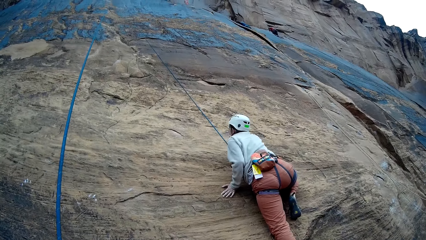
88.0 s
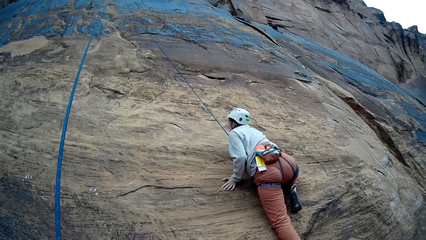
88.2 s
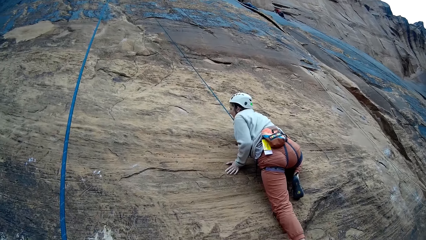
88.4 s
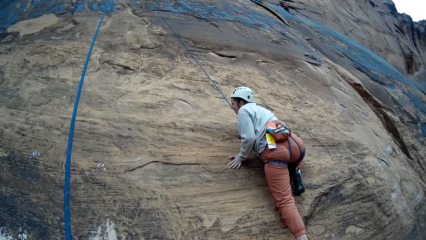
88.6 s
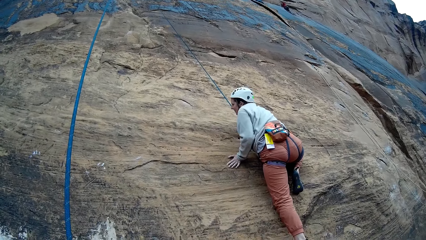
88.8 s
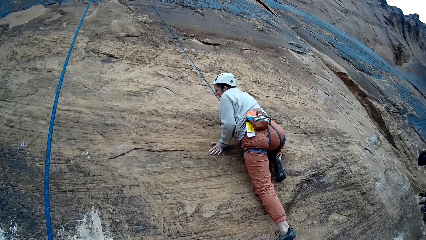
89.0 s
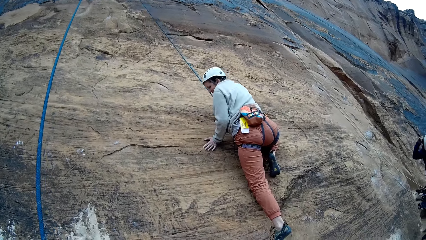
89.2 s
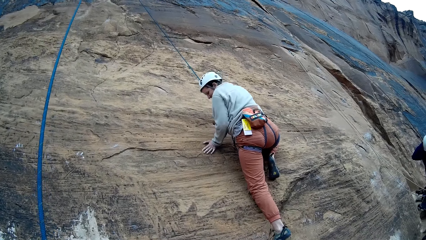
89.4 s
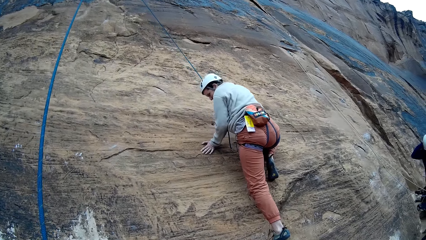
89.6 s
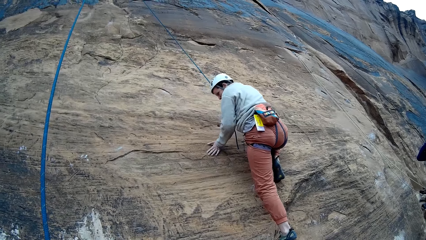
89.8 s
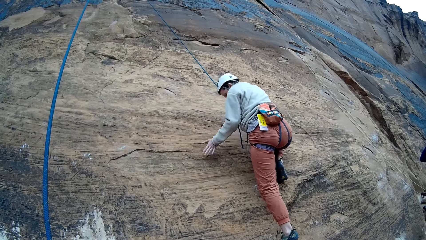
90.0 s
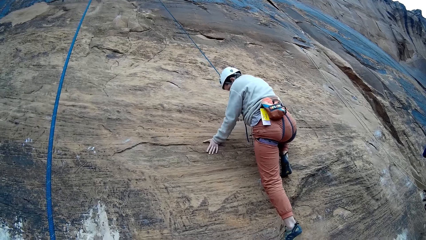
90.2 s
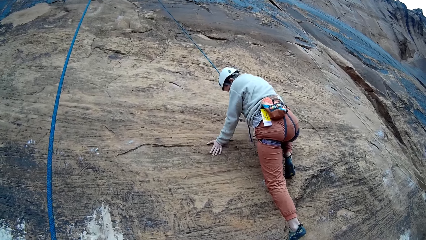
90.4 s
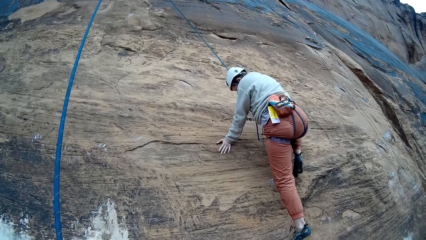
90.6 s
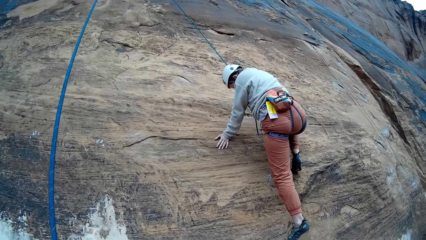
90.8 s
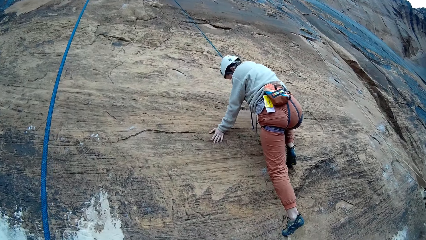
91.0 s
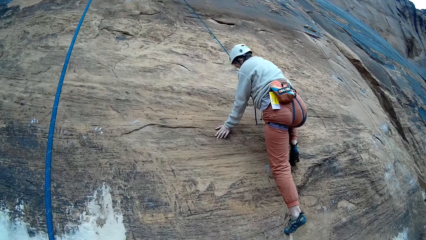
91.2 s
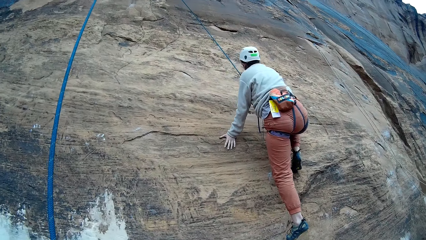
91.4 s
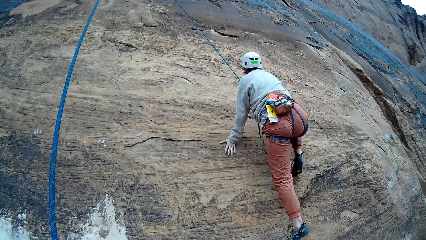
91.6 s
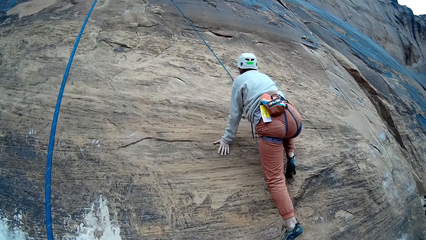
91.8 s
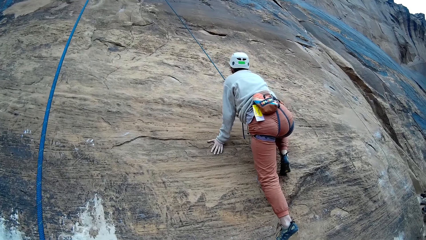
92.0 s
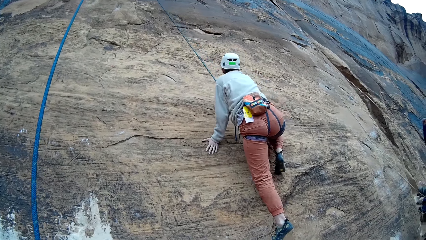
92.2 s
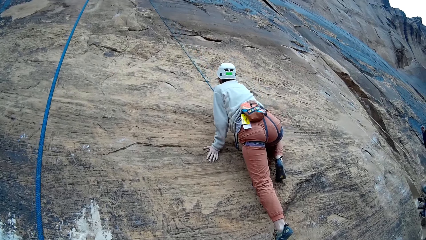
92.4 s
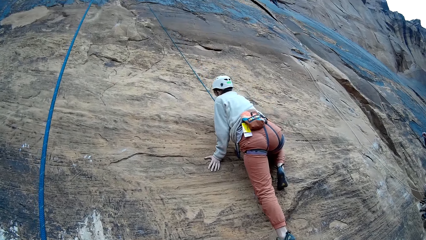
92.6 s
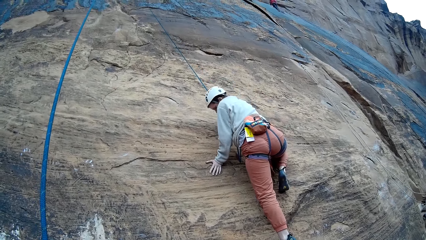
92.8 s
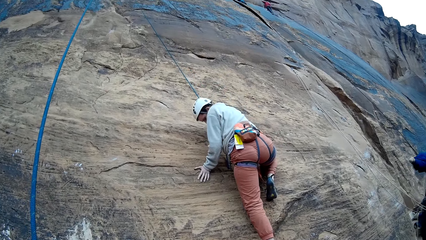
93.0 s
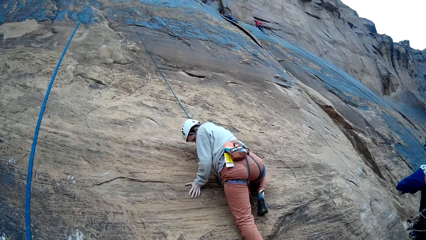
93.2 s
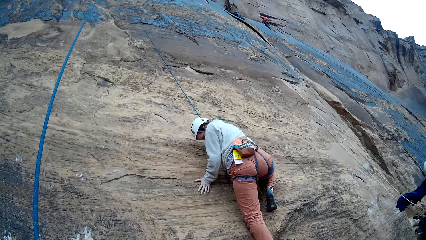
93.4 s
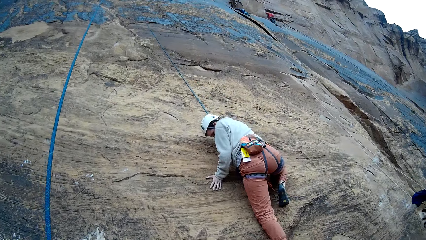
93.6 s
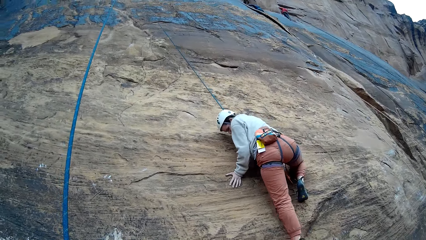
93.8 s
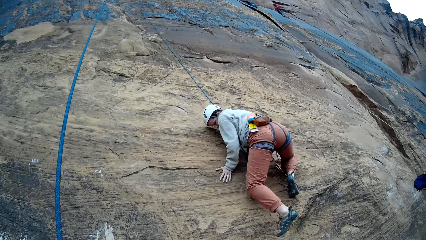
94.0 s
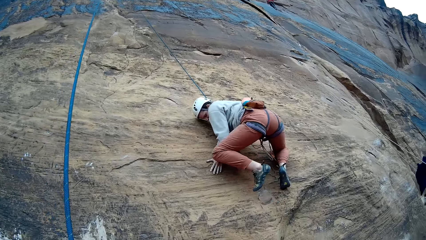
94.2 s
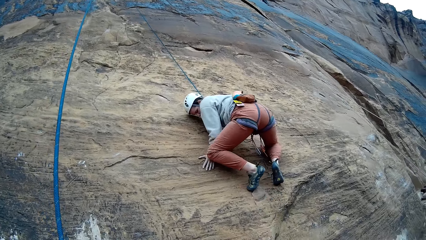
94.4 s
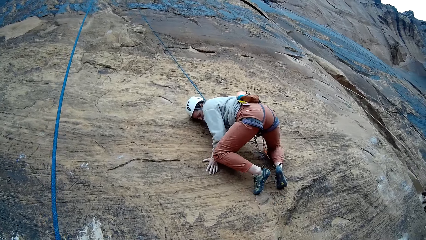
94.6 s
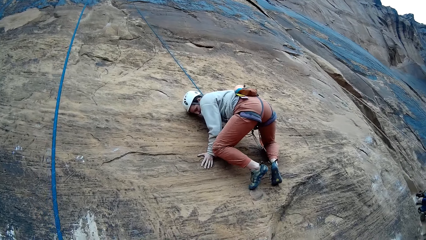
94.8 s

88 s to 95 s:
A man climbs the mountain.

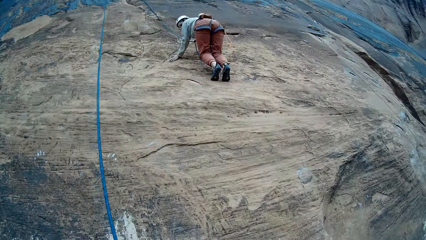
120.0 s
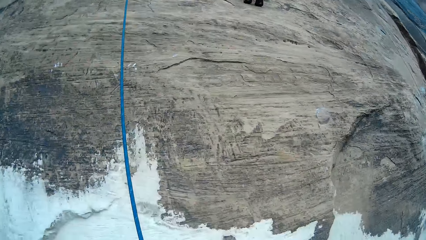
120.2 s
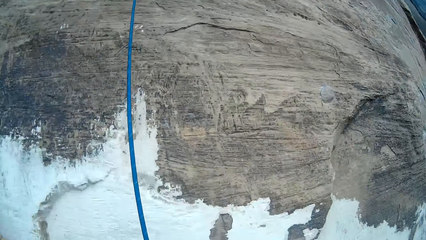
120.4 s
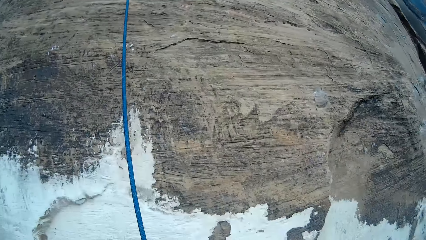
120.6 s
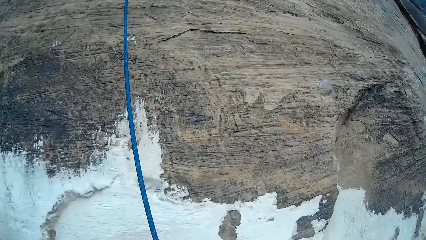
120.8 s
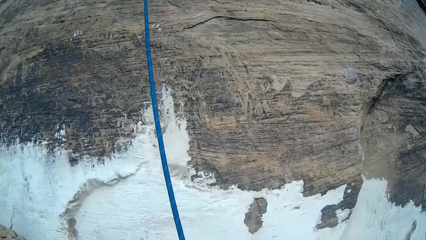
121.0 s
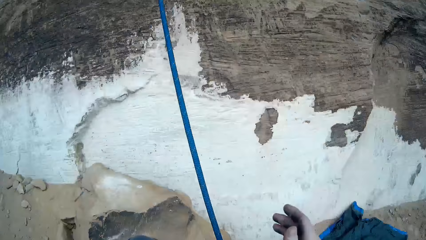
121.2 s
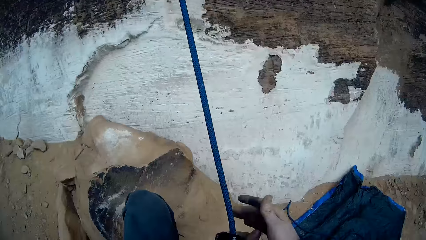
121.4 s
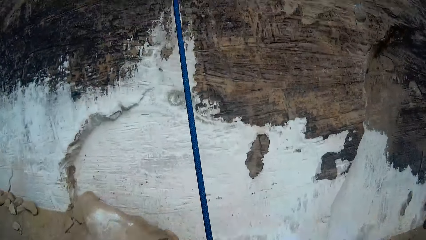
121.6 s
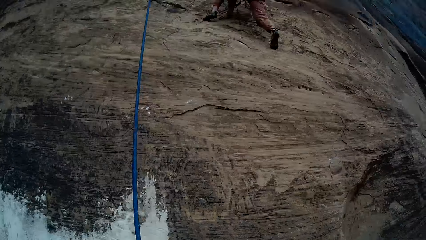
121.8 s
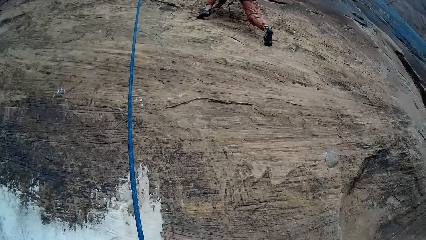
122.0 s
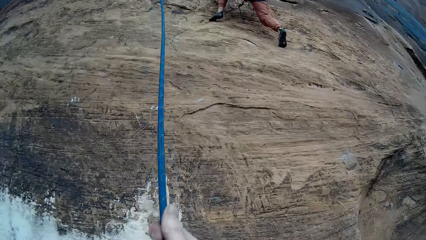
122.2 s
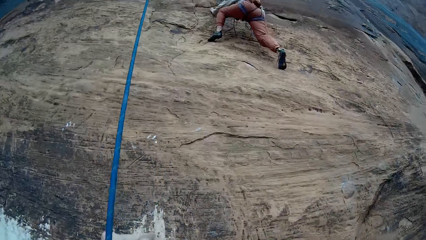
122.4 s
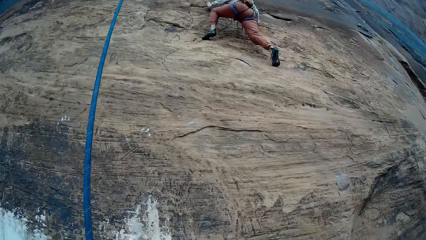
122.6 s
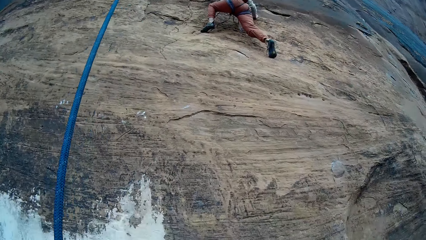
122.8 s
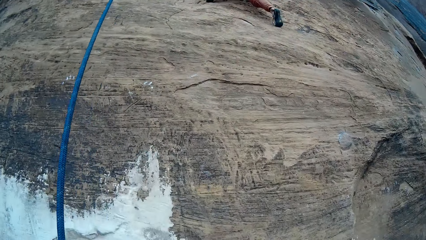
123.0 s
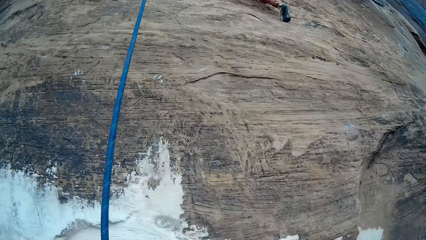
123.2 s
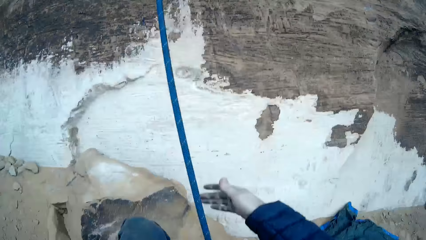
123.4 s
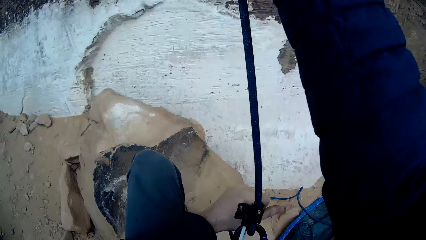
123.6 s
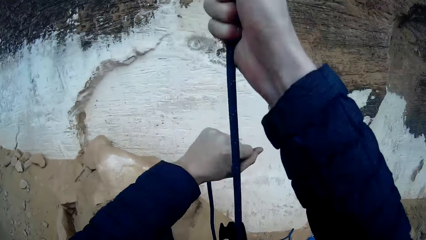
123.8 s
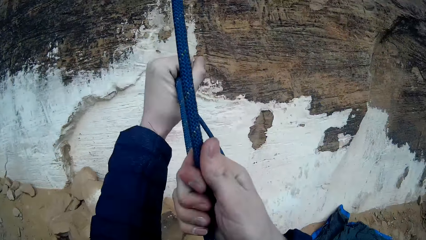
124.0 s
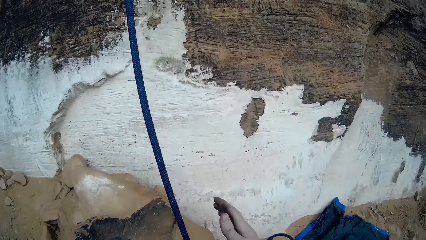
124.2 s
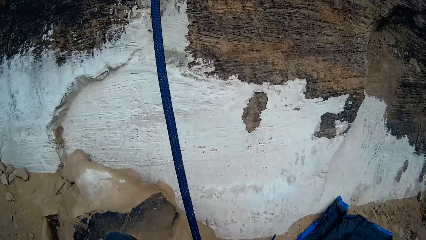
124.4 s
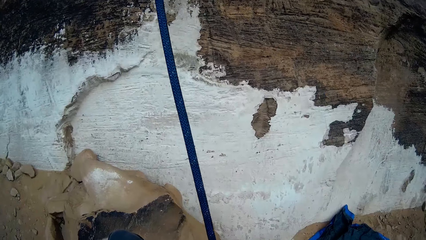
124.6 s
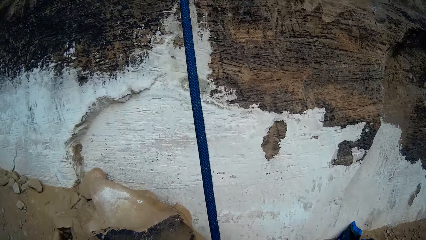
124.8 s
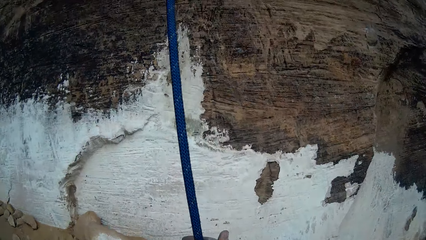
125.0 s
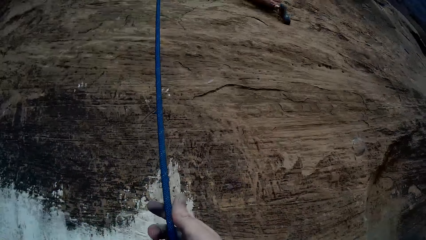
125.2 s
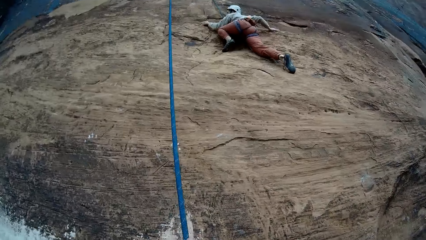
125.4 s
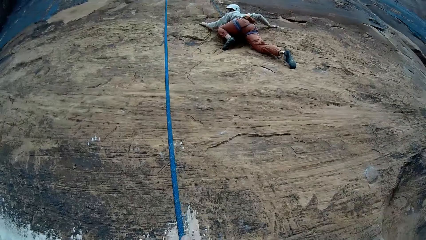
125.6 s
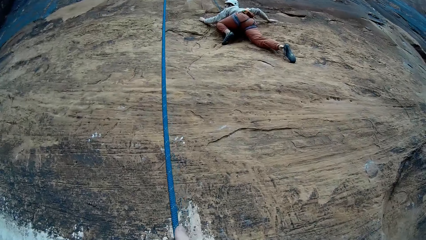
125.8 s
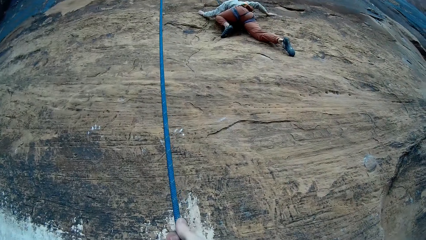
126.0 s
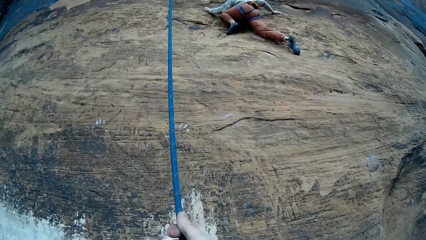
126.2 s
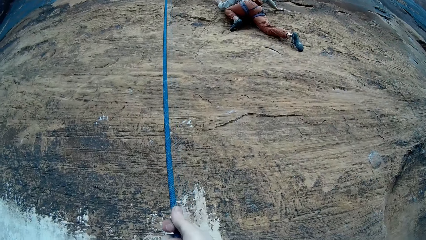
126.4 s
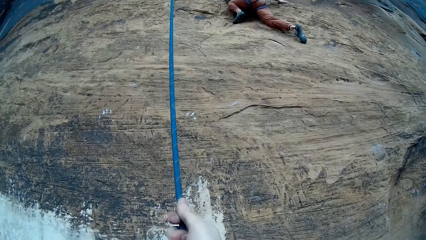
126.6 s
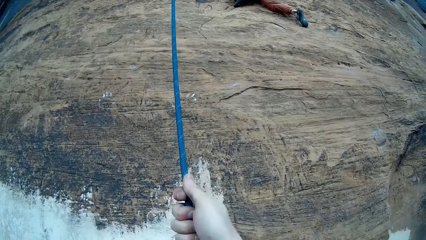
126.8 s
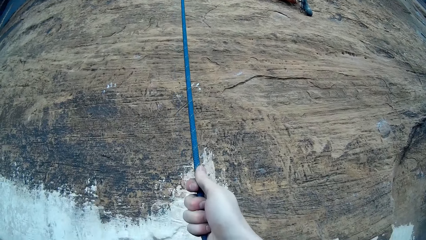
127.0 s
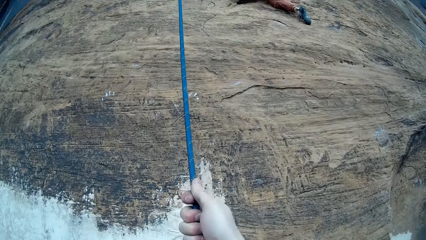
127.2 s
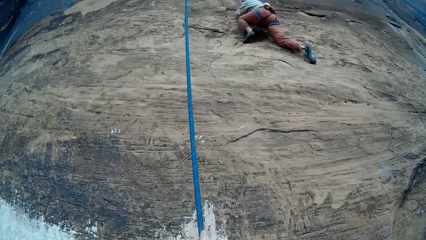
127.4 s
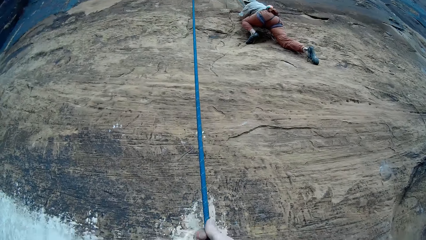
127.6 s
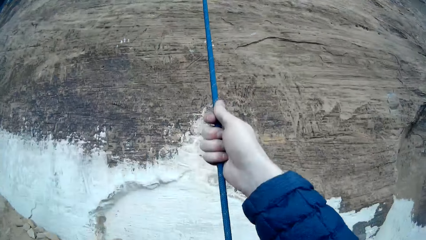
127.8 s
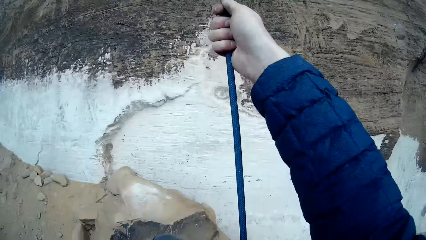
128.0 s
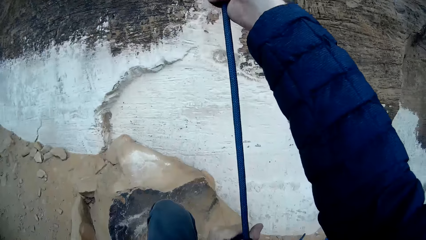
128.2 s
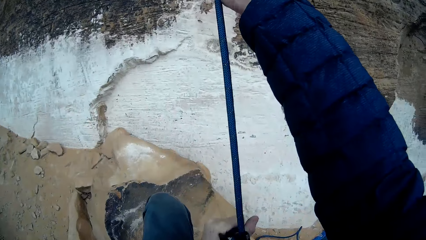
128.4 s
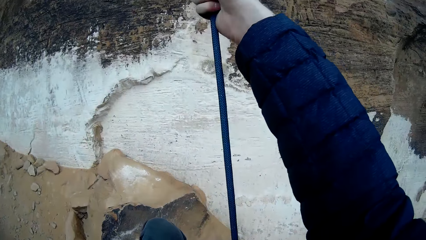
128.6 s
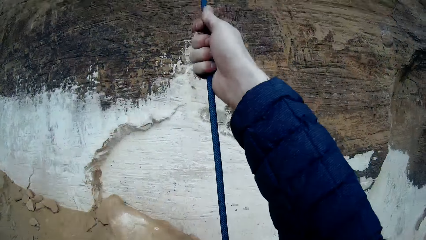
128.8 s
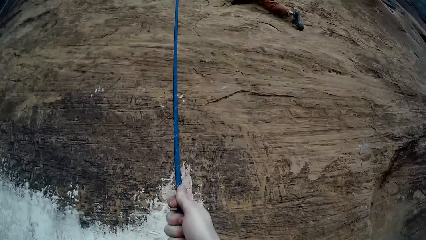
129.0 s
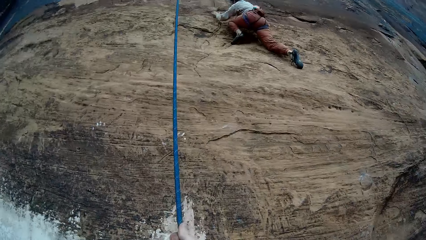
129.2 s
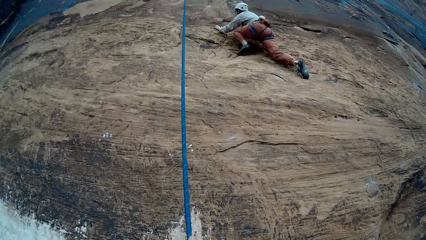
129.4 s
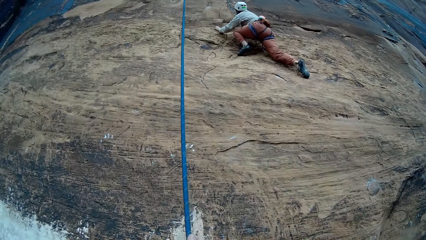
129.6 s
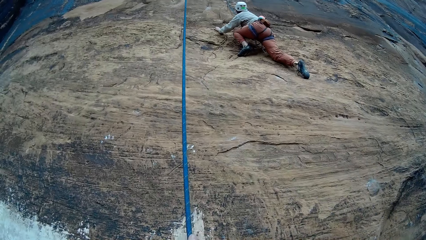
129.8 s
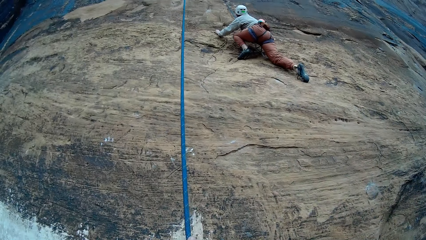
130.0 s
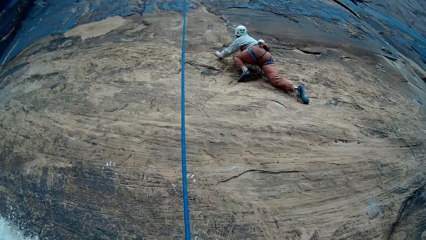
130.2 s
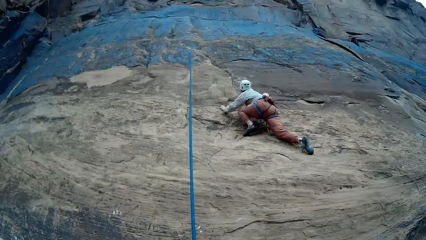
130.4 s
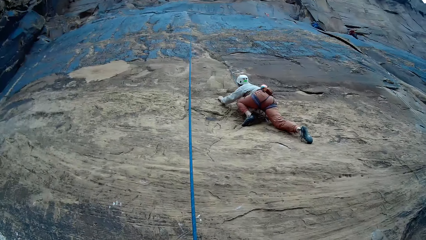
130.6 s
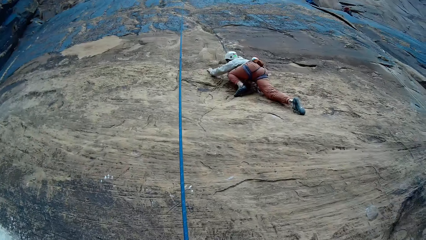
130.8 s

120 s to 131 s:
The camera wearer adjusts the set rope on the mountain with both hands. They hold the set rope on the mountain with both hands.
